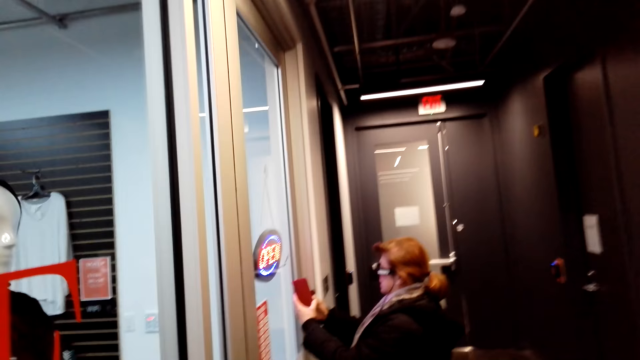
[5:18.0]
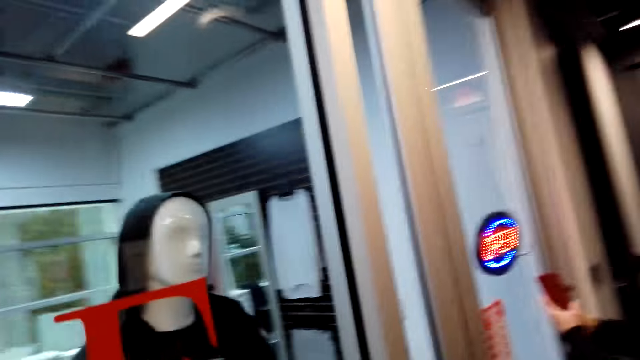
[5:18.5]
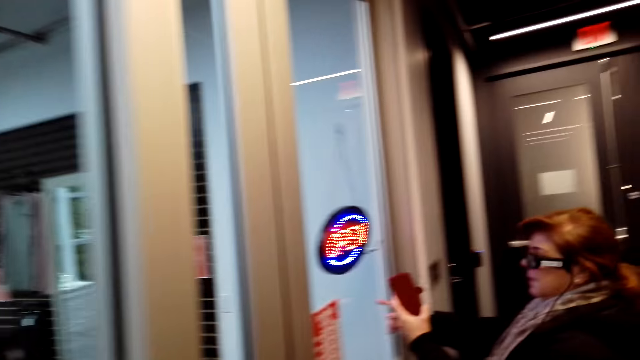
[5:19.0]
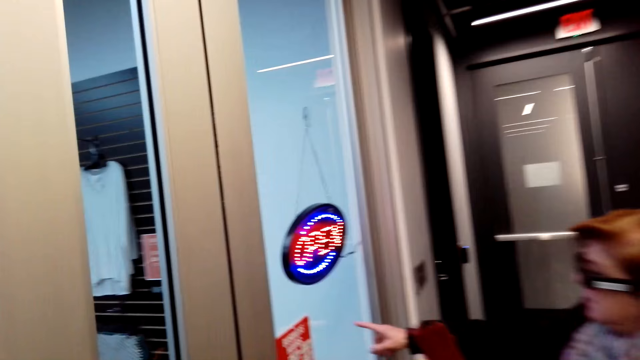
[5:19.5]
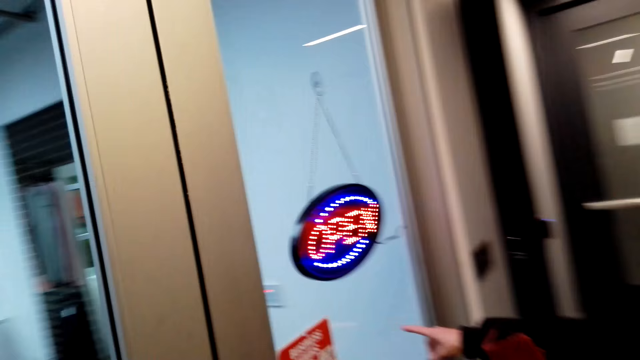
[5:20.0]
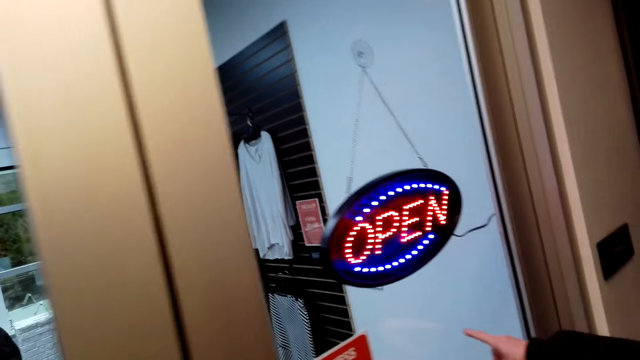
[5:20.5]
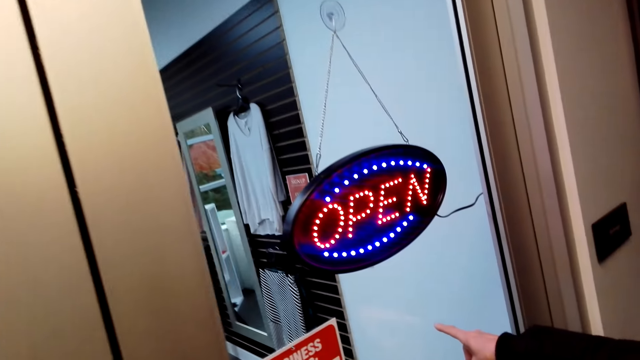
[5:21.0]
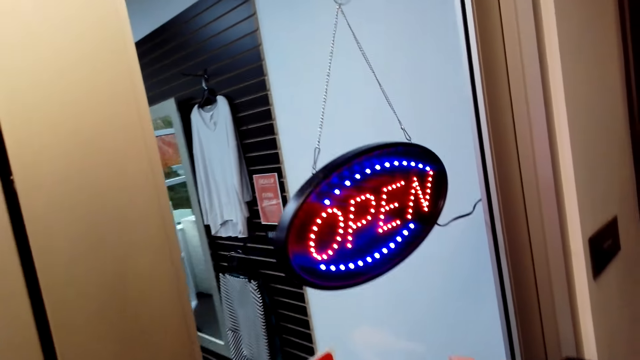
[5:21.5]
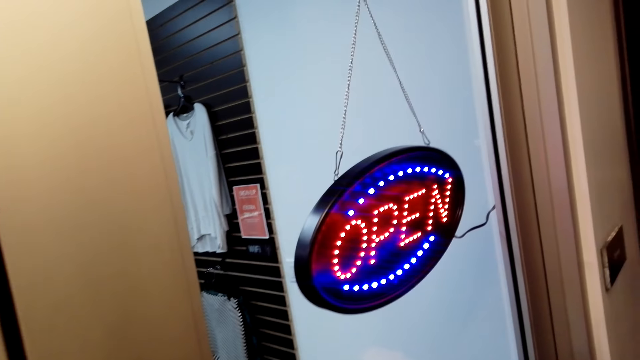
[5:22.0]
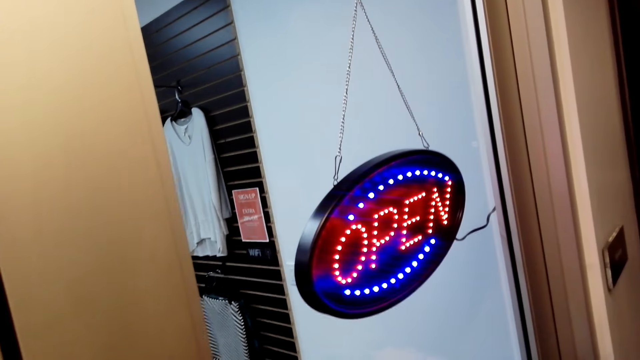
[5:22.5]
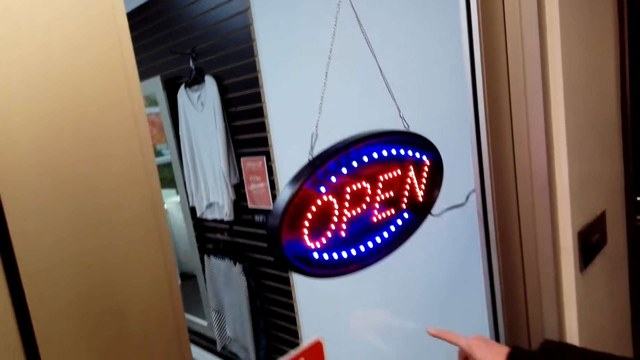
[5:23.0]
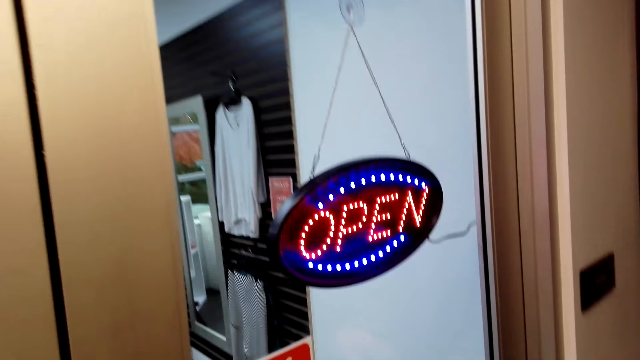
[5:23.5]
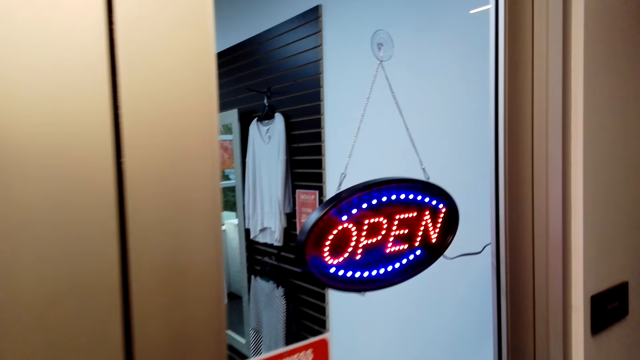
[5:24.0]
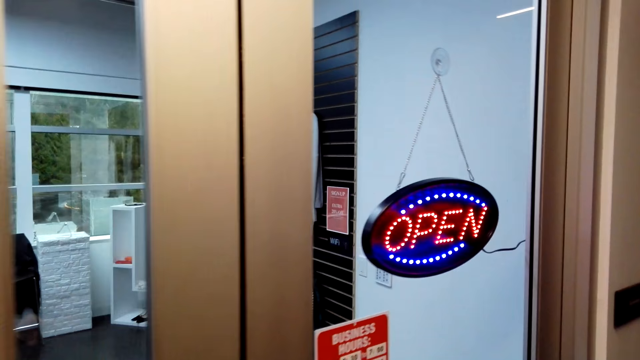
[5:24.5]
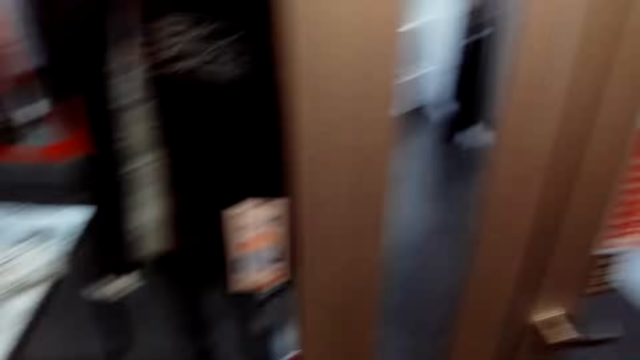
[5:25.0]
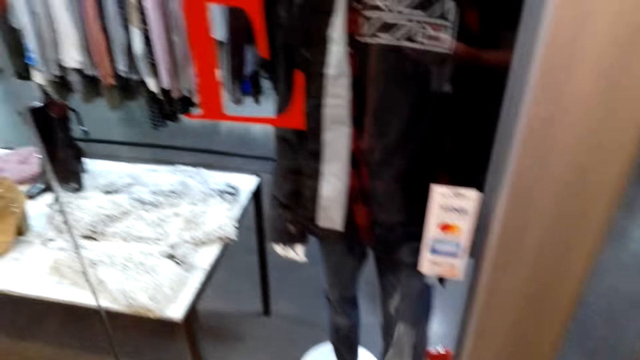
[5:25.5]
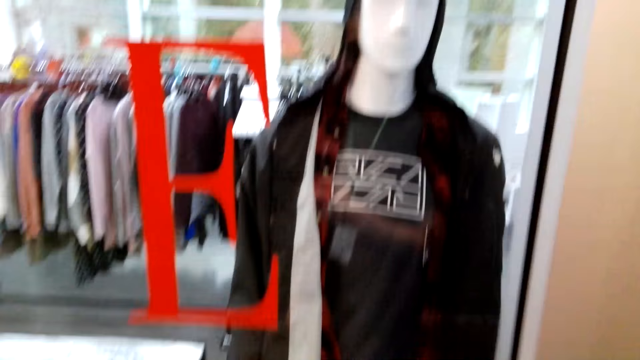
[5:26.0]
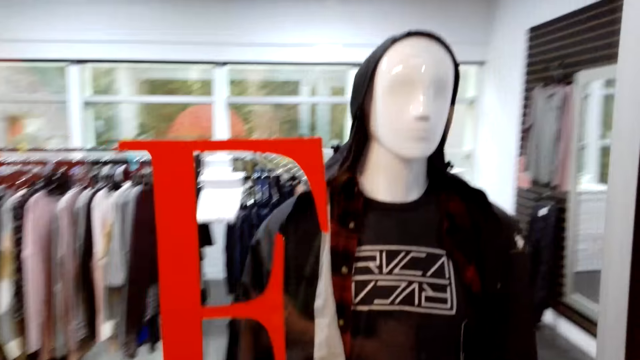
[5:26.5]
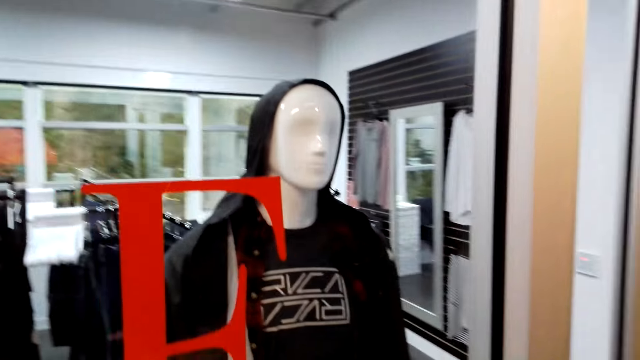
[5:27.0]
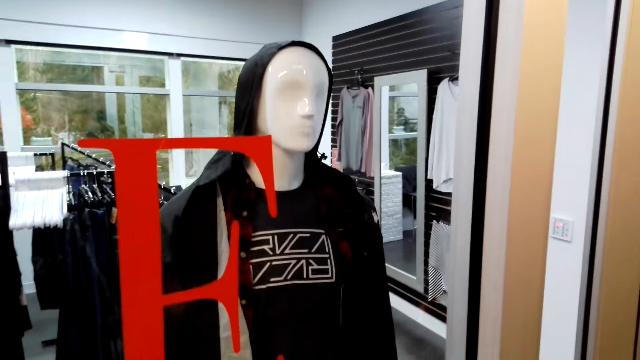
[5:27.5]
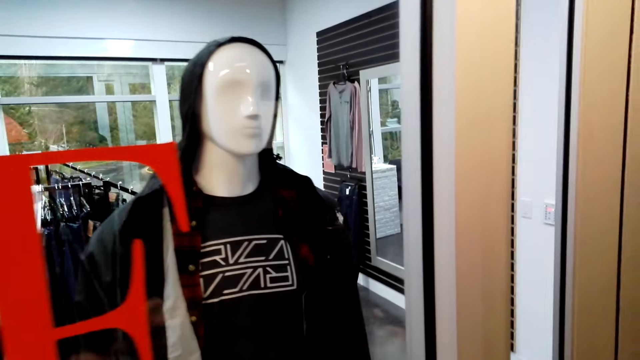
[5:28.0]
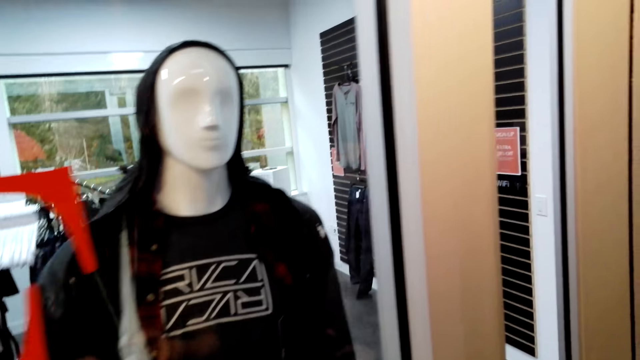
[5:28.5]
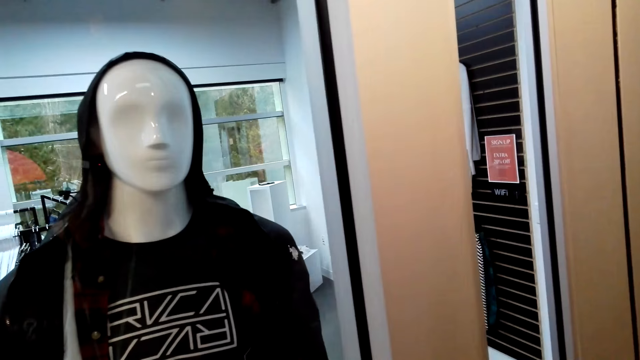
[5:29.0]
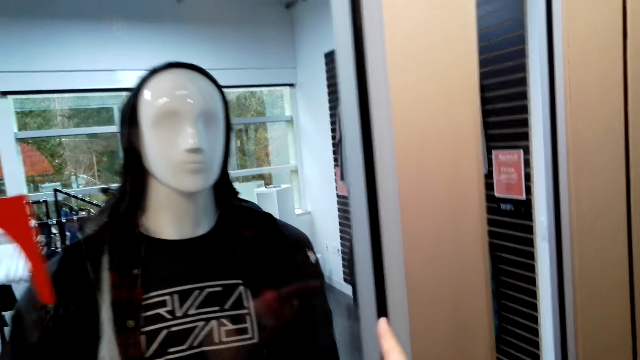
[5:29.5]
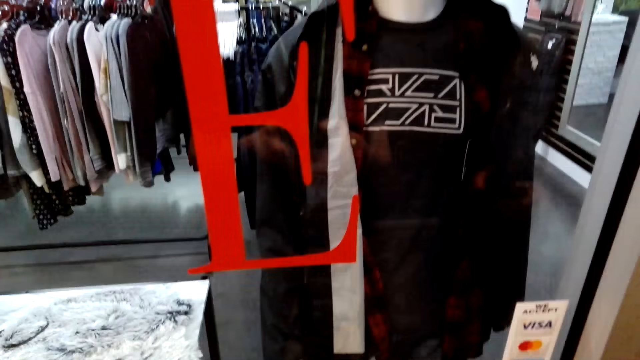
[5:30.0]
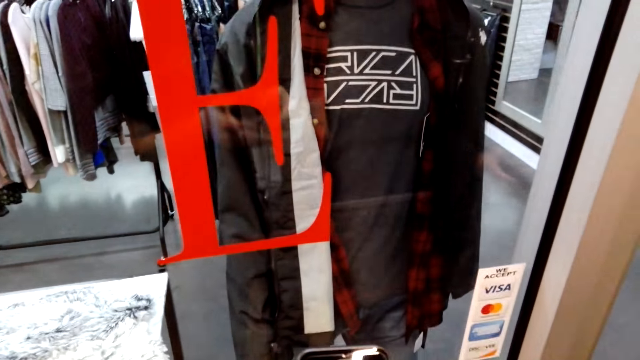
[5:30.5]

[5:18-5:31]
A woman converses with the camera wearer. The camera wearer converses with the woman. The woman converses with the camera wearer. The camera wearer converses with the woman. The woman converses with the camera wearer. The camera wearer converses with the woman.

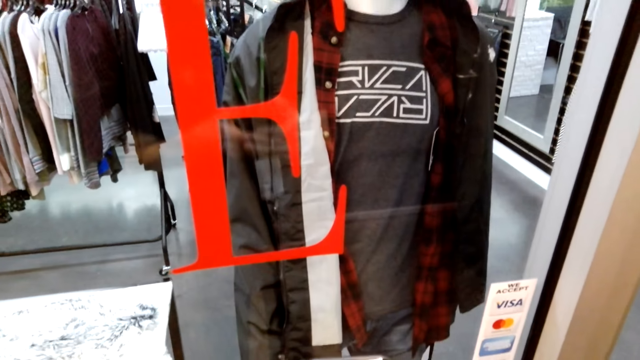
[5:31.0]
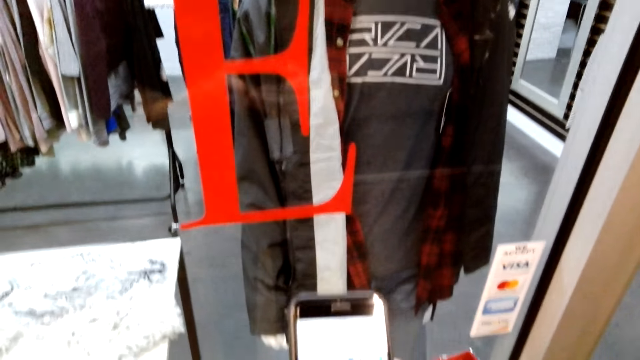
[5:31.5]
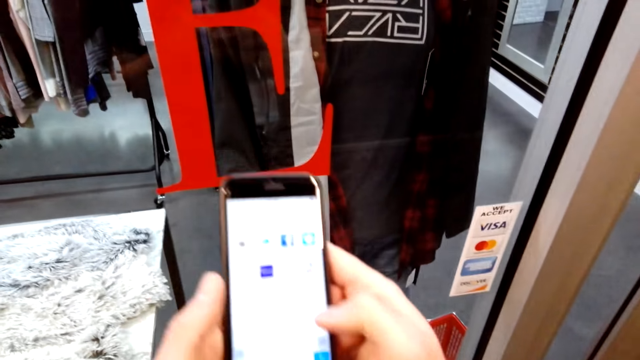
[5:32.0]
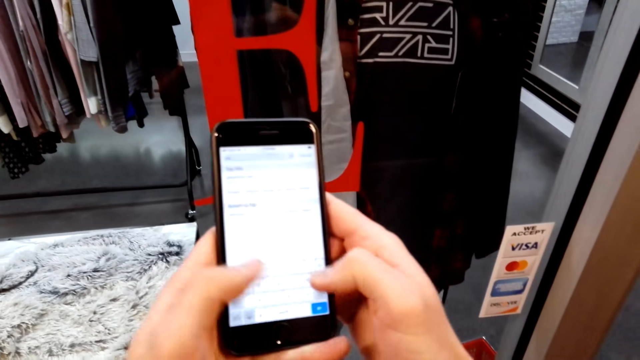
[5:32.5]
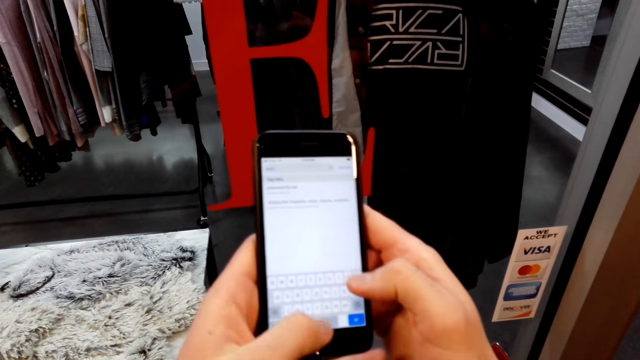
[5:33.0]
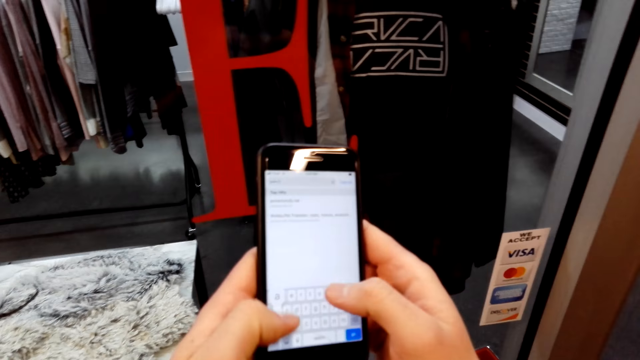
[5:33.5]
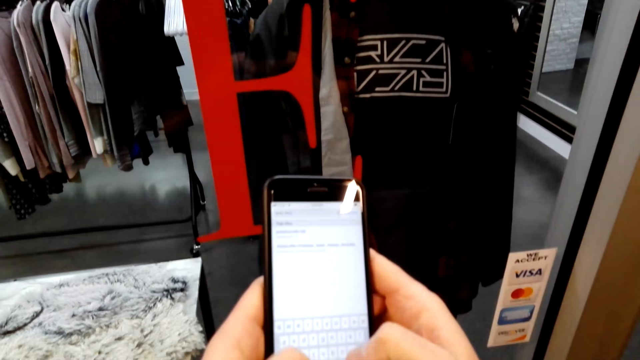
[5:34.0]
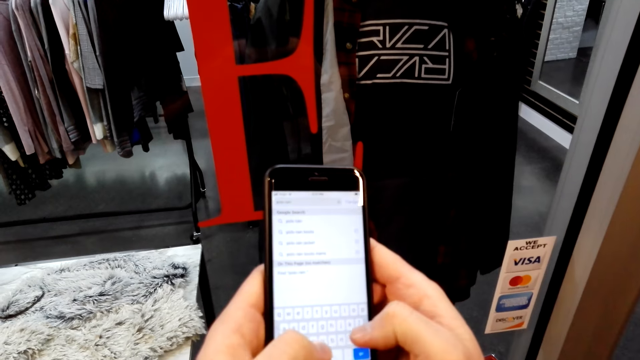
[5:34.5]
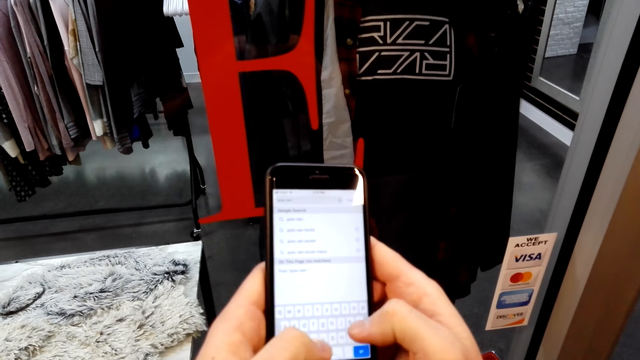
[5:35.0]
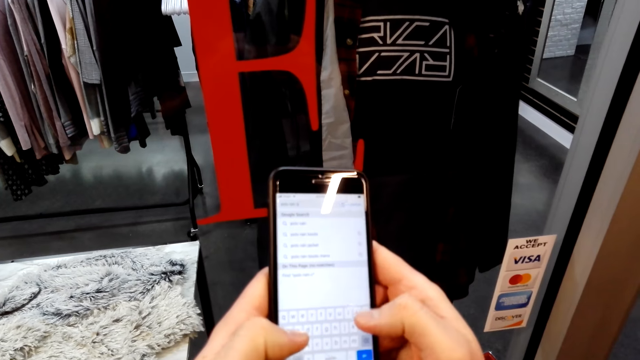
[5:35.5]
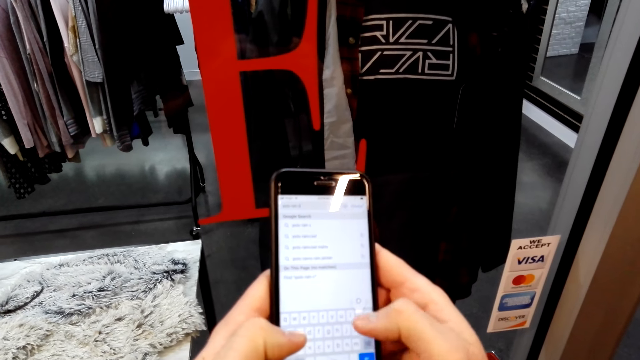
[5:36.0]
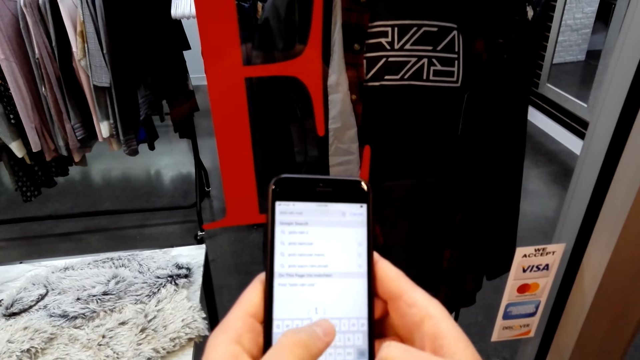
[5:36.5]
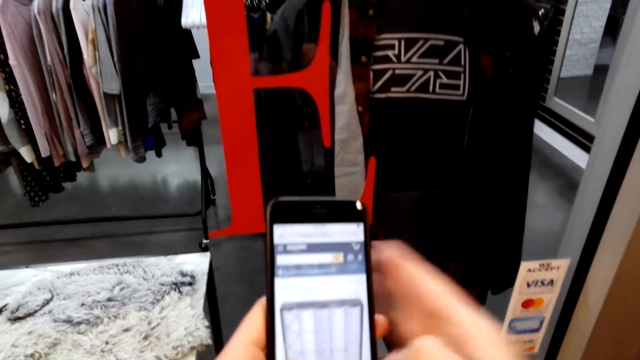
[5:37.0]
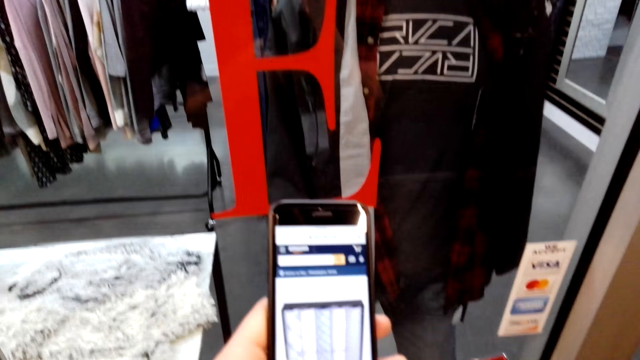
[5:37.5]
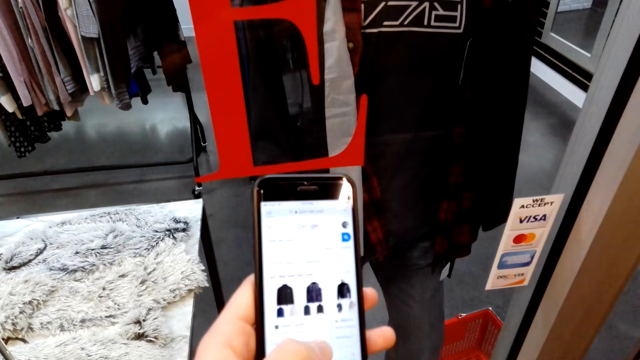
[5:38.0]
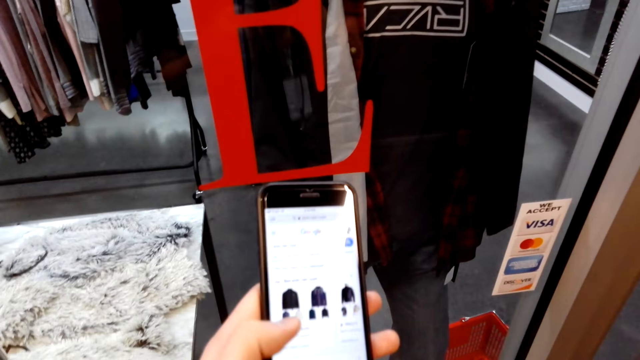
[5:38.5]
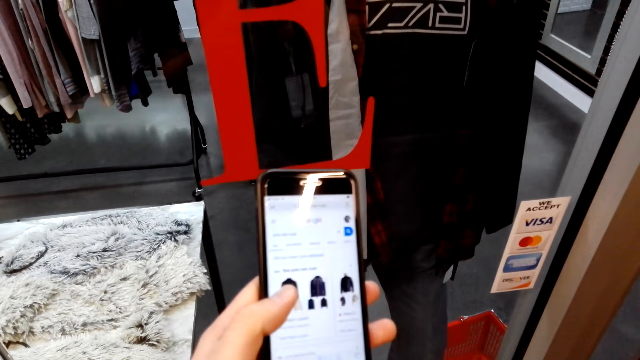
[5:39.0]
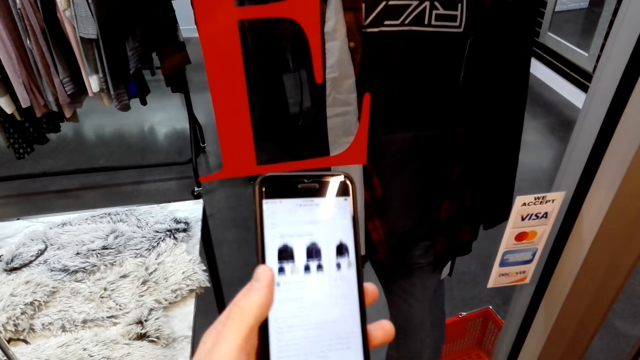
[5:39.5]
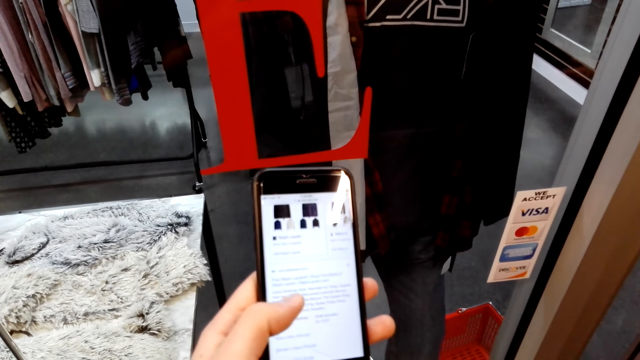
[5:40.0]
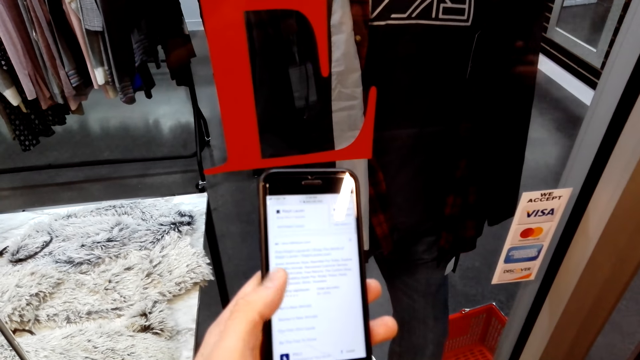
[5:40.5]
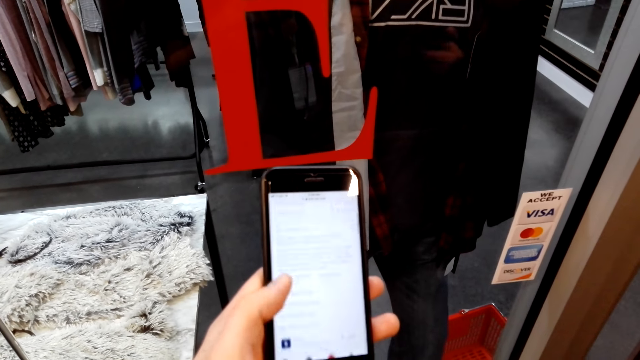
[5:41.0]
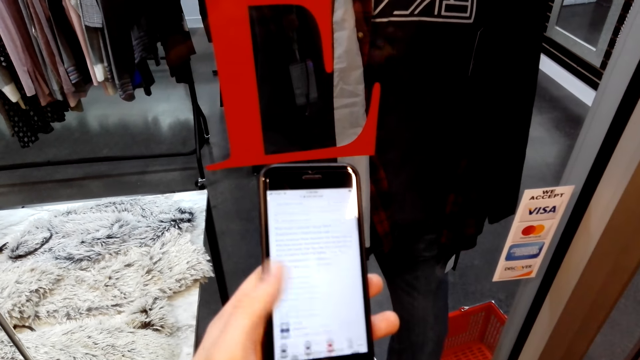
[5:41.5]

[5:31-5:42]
The camera wearer scrolls on a phone.
